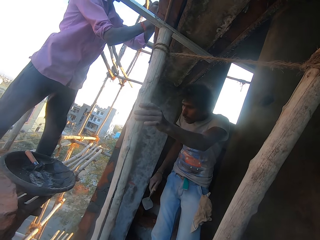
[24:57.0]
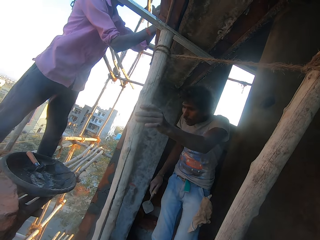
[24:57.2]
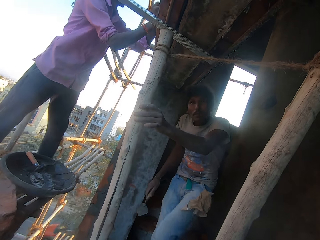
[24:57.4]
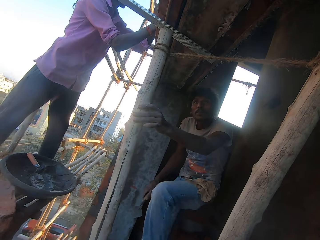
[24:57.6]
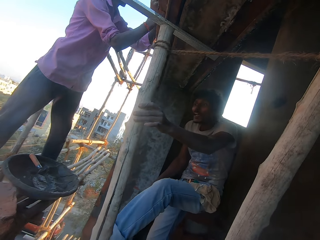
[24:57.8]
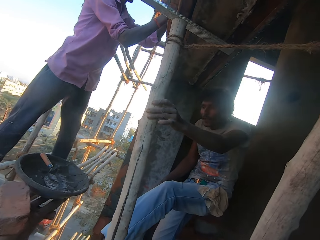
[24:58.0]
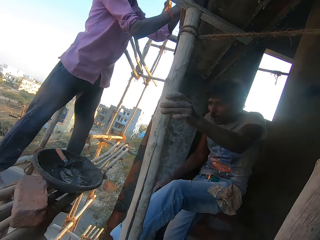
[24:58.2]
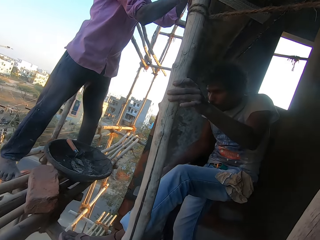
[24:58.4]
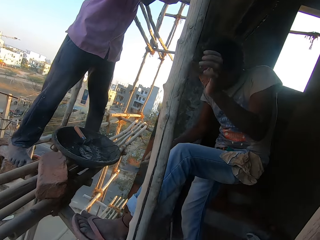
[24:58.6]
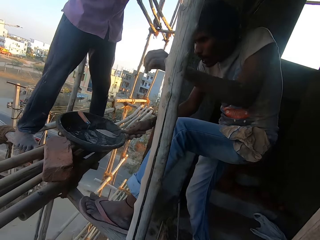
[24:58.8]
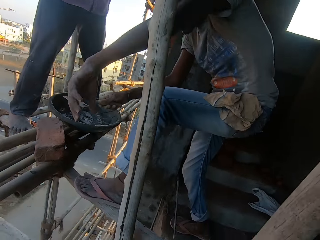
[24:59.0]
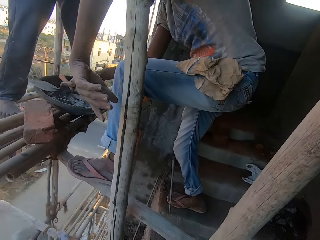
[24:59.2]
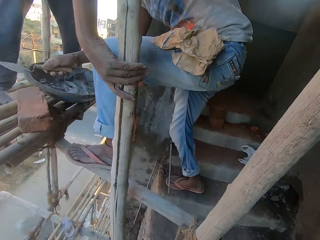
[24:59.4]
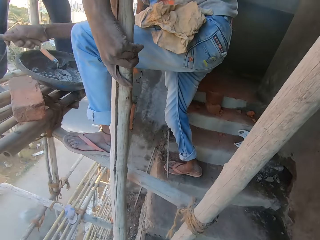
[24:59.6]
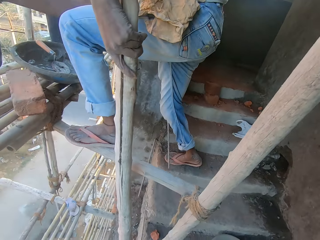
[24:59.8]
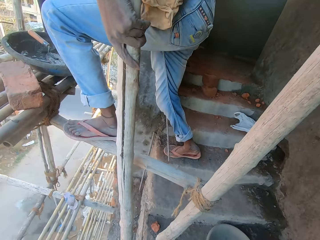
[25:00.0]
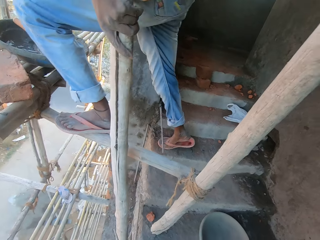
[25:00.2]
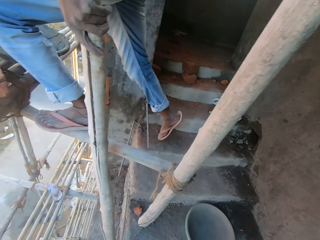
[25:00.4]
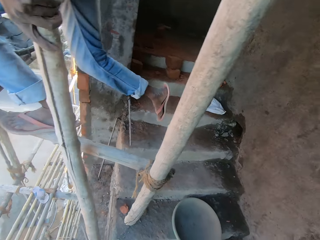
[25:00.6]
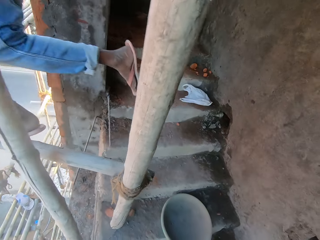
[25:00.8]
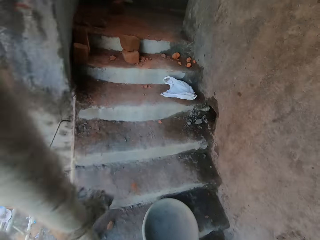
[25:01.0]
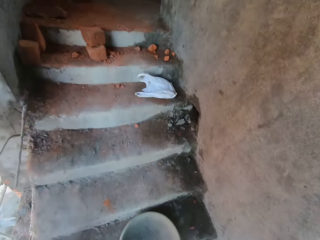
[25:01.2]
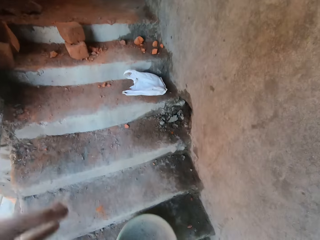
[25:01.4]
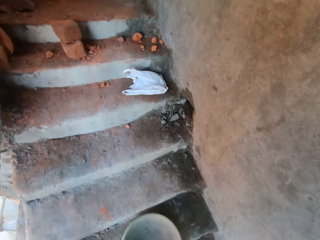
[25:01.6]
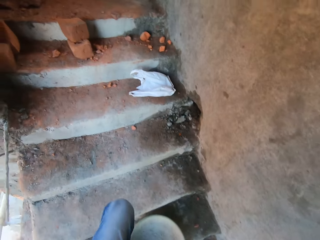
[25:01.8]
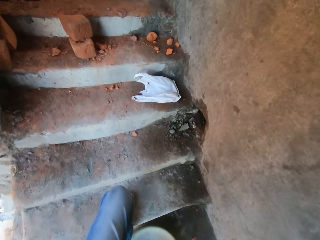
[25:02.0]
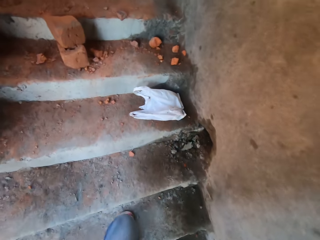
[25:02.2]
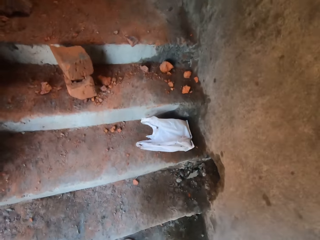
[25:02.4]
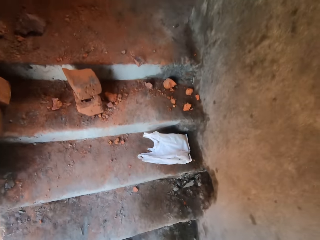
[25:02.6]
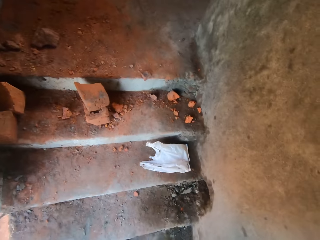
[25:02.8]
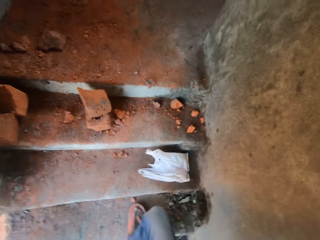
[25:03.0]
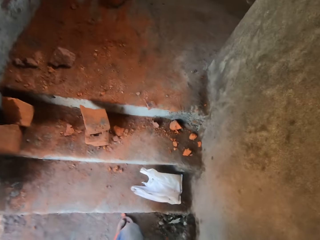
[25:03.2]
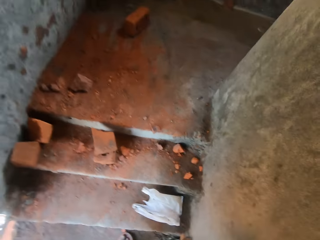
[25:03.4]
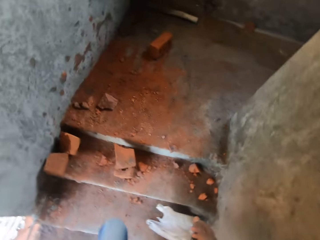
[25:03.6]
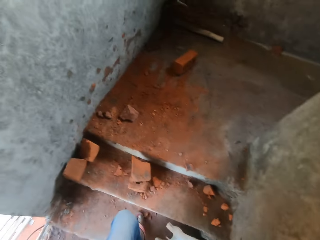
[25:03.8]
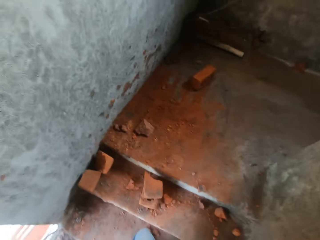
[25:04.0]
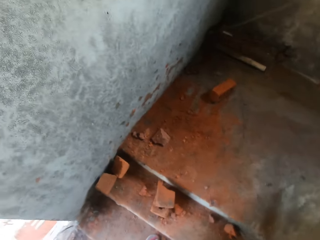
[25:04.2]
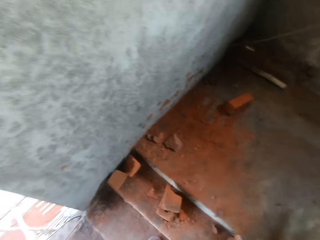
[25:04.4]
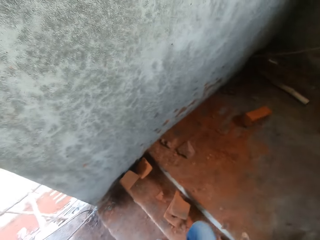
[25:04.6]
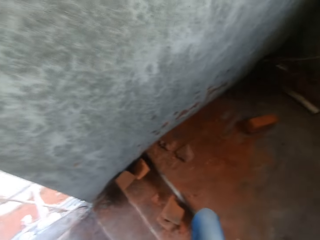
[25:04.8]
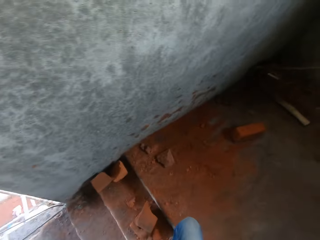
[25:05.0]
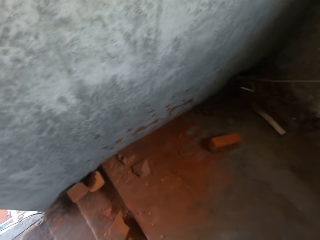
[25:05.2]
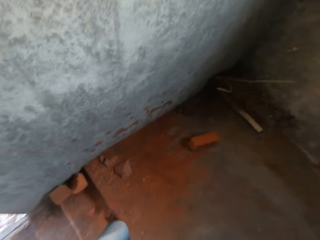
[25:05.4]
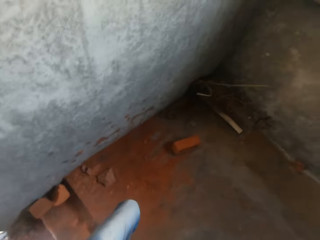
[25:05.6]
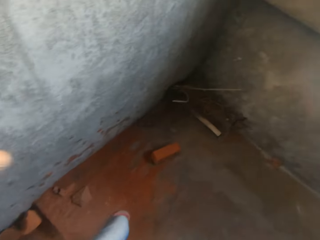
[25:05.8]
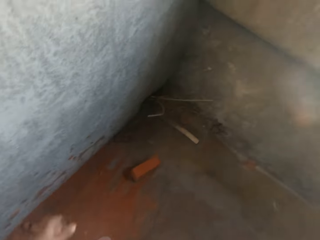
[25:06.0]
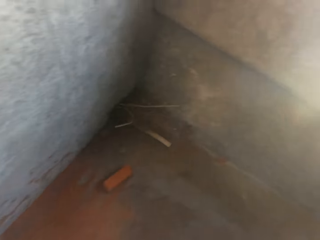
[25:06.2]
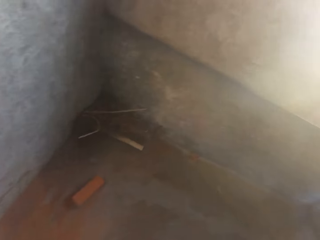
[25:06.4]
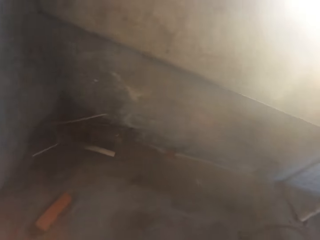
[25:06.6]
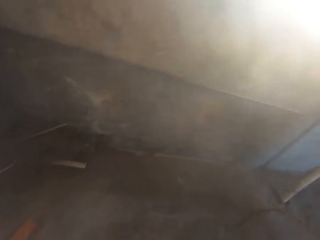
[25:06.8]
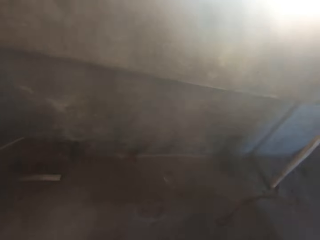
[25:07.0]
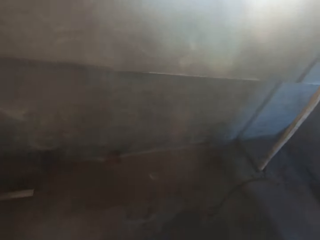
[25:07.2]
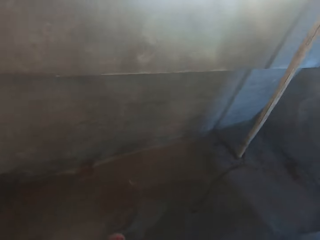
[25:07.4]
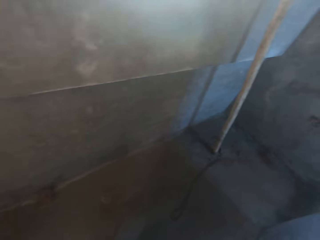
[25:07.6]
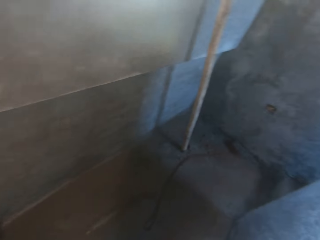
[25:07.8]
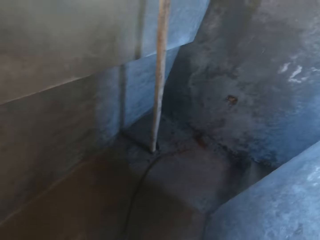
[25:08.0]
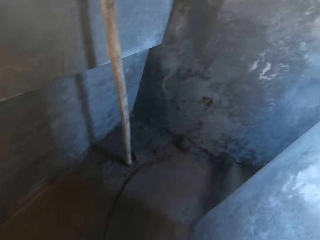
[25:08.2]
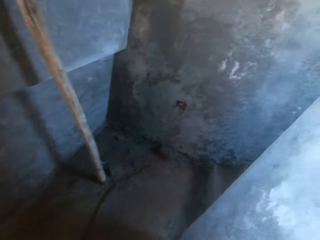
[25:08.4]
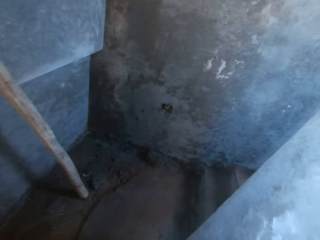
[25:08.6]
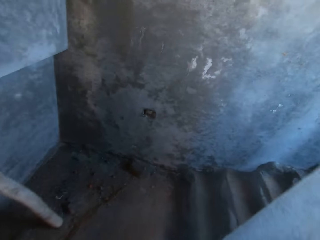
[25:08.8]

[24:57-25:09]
A man climbs the bamboo framework. The man steps on the wood. The camera wearer walks up the flight of stairs.

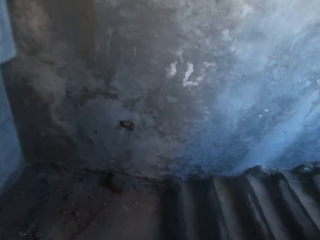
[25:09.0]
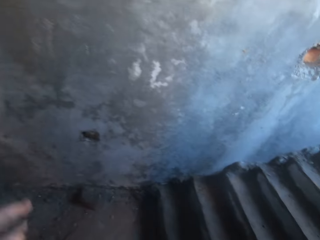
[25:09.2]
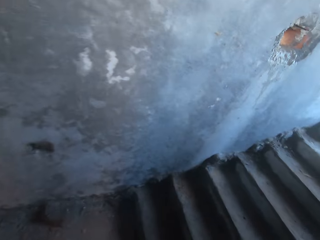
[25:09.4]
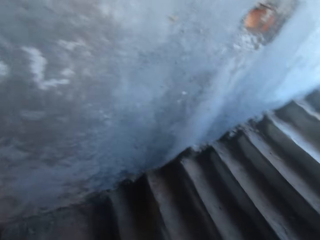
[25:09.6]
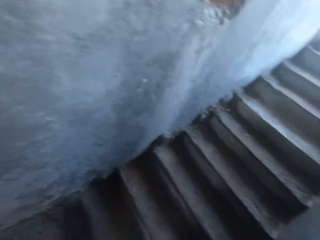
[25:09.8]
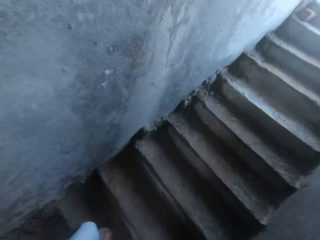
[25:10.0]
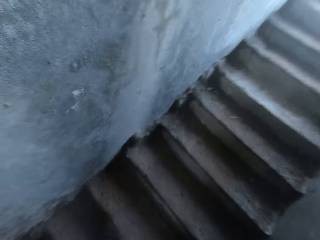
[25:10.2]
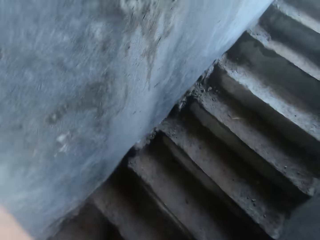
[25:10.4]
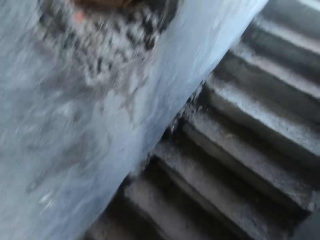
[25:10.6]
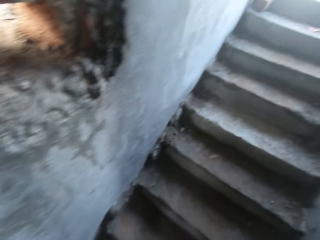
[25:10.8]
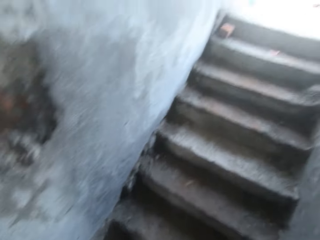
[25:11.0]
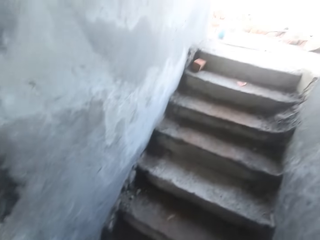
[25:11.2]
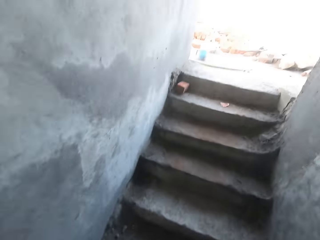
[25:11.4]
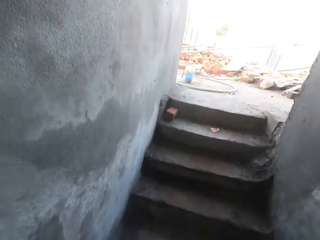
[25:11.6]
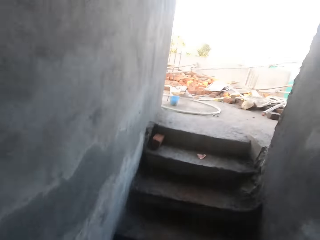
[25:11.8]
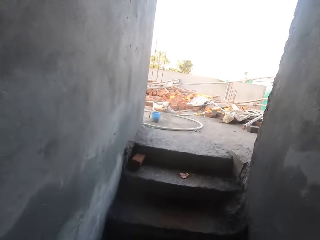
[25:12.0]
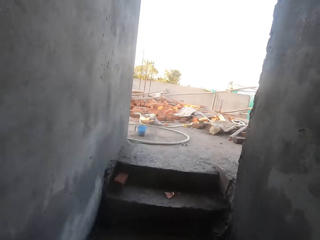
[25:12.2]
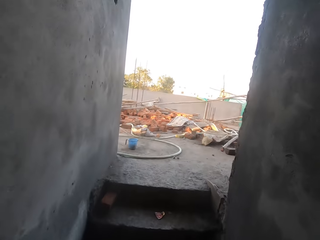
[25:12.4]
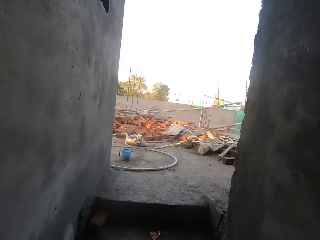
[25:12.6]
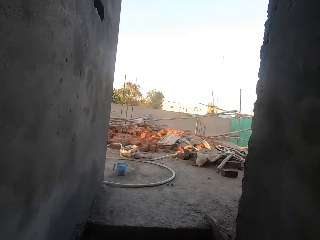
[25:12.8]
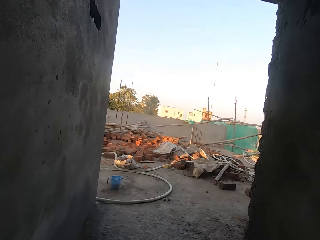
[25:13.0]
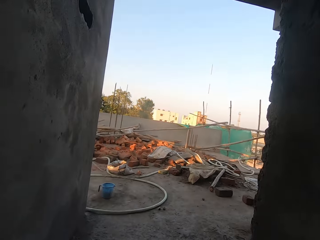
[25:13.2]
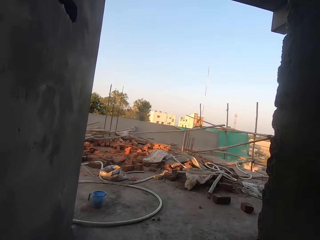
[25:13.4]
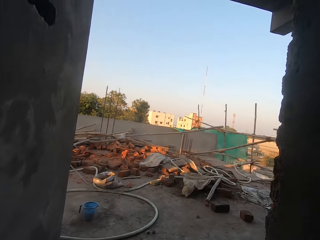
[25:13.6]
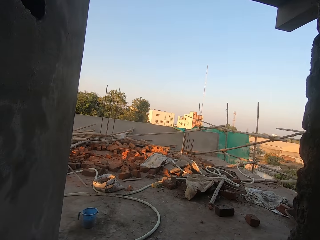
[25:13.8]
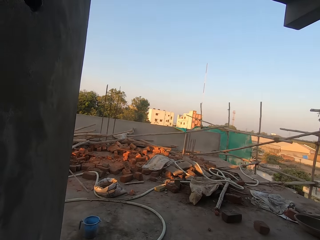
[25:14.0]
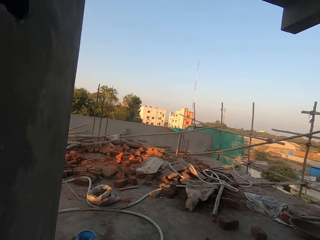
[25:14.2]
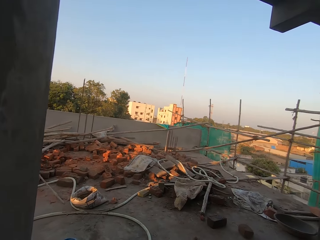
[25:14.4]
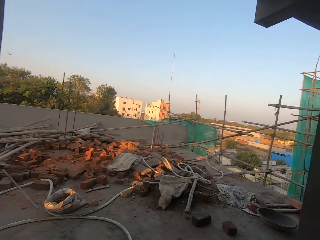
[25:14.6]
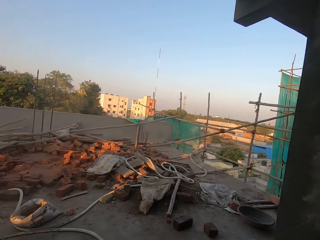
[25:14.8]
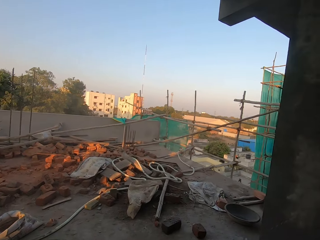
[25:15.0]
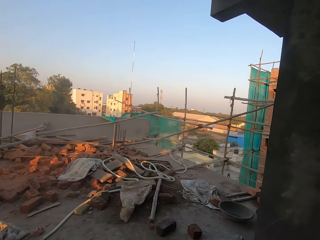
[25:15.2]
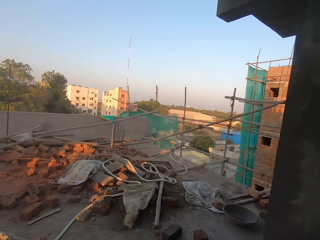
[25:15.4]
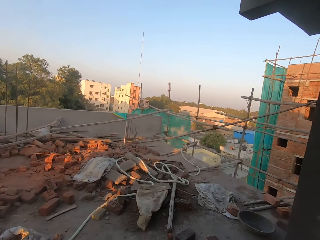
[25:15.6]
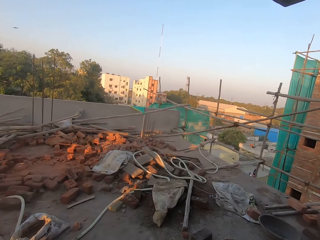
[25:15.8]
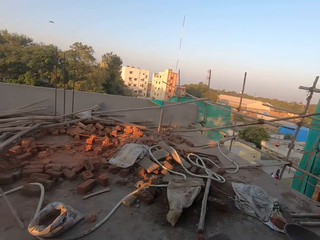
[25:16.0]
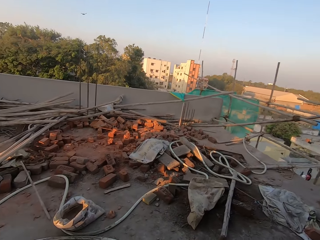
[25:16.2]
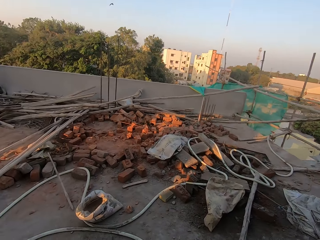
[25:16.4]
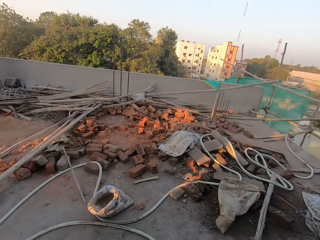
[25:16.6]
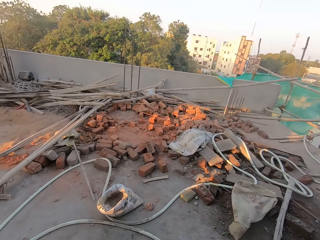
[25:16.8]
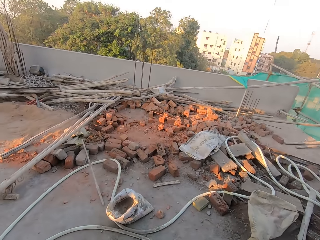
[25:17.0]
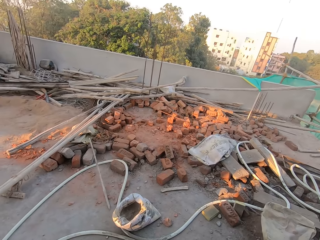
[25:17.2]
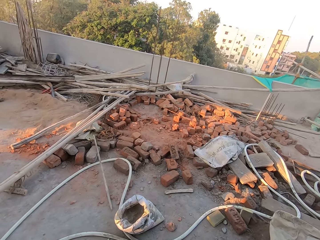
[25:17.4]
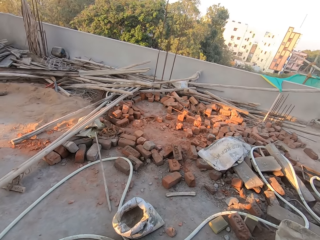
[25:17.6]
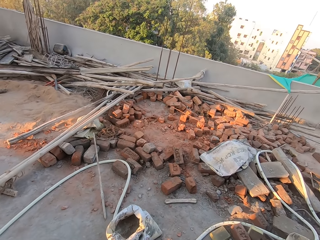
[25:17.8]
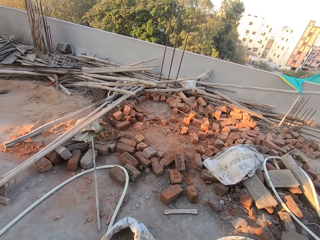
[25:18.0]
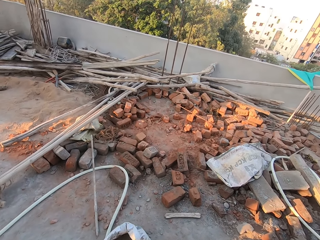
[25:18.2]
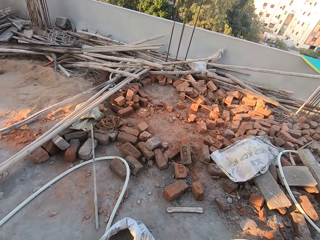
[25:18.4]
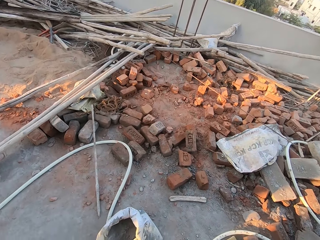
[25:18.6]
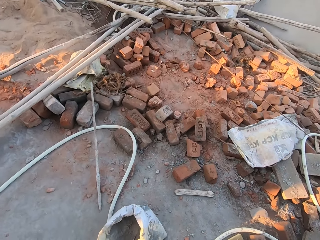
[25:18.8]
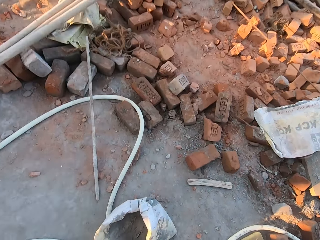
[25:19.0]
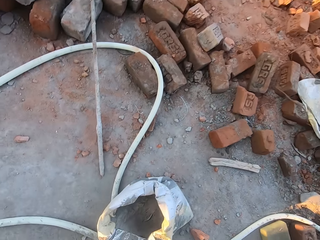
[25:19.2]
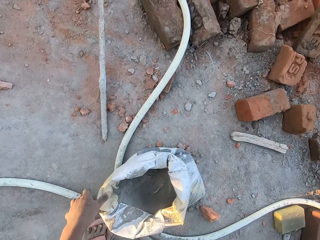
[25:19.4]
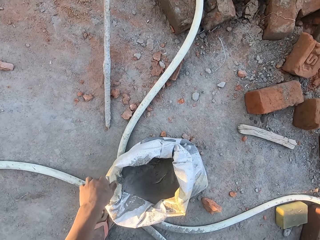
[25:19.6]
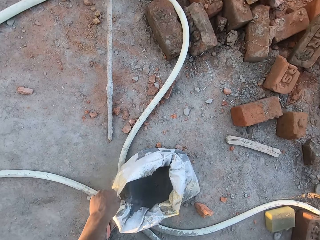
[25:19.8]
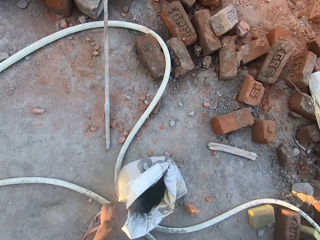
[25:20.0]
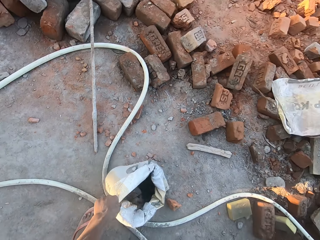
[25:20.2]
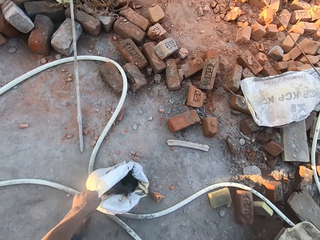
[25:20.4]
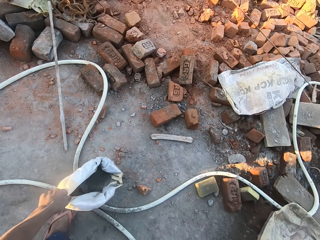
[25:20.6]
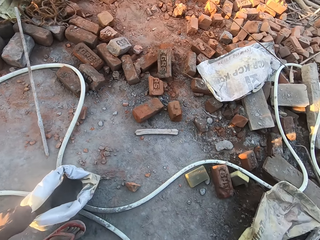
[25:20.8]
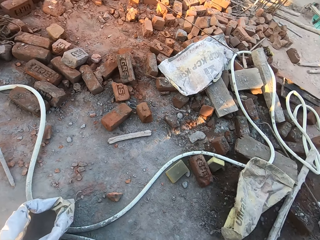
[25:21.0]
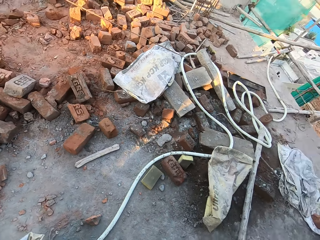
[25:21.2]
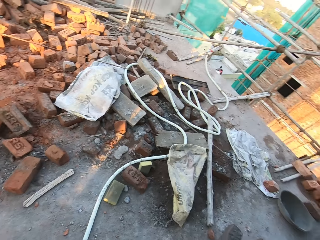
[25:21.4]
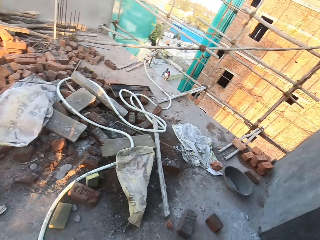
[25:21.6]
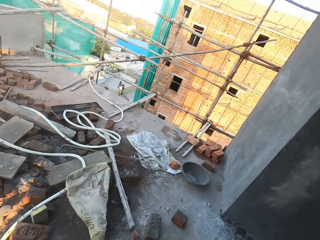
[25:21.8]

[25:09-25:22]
The camera wearer picks up a sack of cement from the floor with his left hand.
